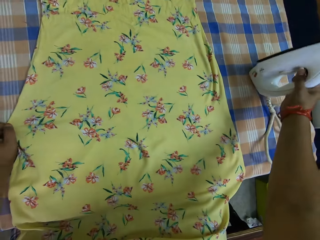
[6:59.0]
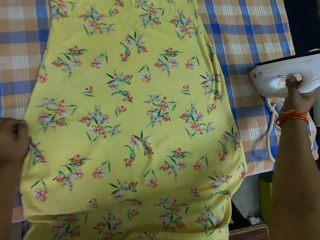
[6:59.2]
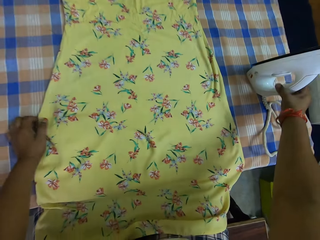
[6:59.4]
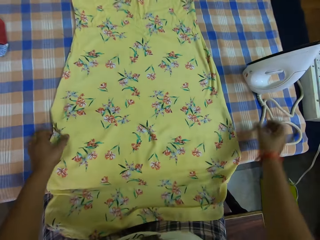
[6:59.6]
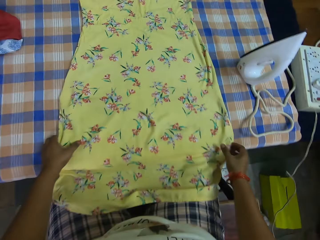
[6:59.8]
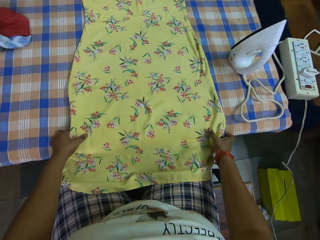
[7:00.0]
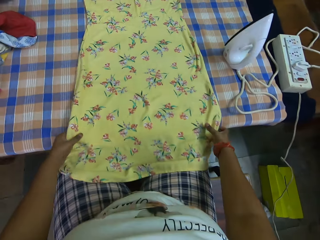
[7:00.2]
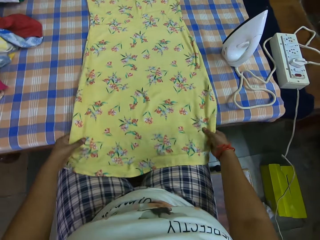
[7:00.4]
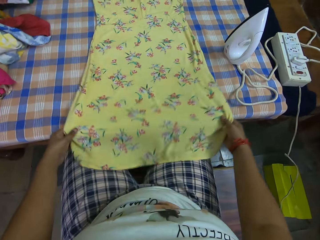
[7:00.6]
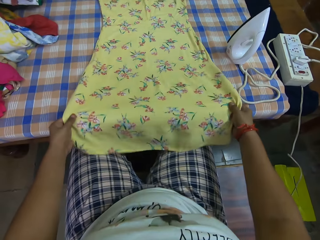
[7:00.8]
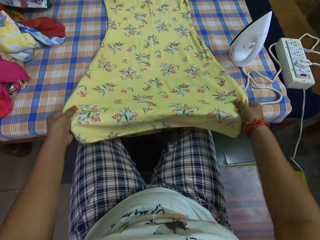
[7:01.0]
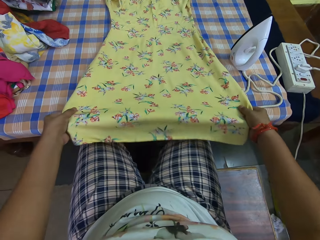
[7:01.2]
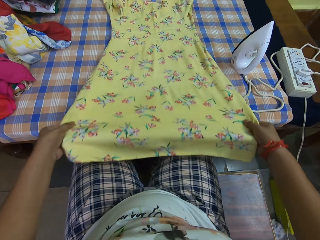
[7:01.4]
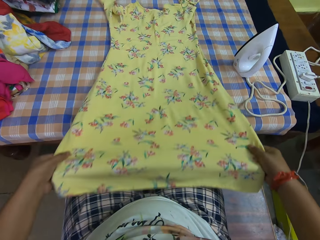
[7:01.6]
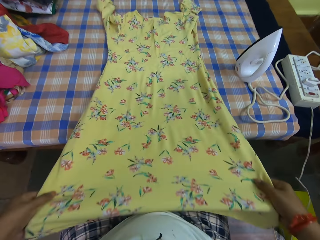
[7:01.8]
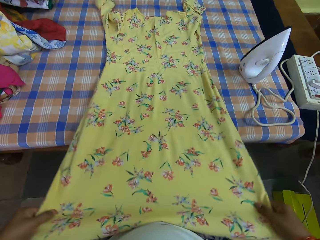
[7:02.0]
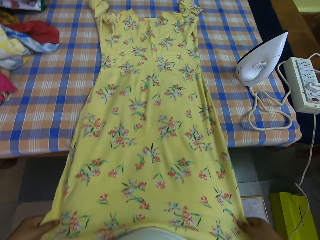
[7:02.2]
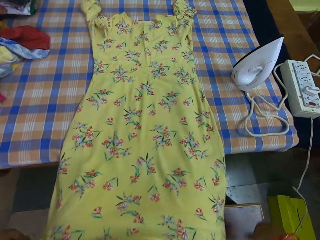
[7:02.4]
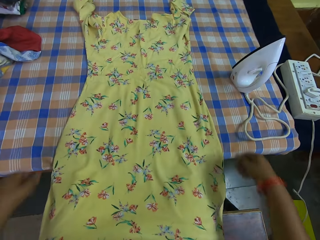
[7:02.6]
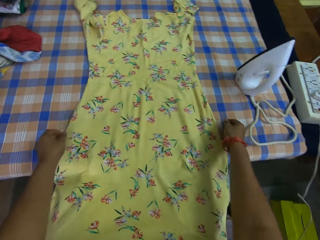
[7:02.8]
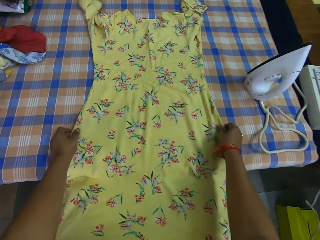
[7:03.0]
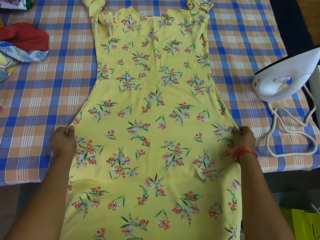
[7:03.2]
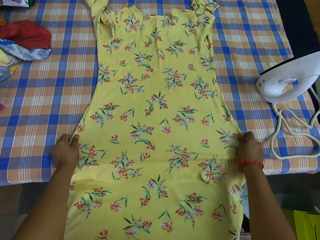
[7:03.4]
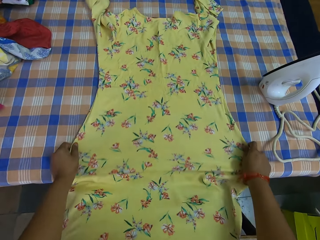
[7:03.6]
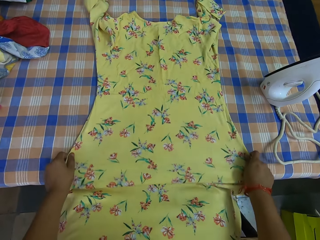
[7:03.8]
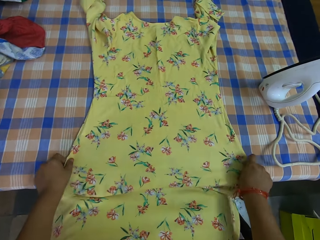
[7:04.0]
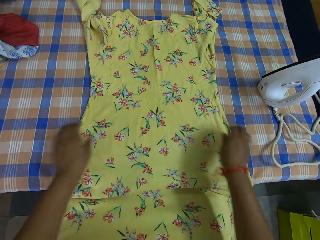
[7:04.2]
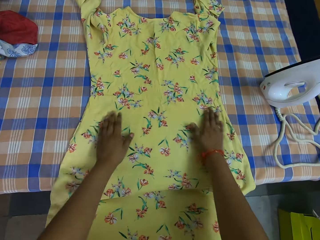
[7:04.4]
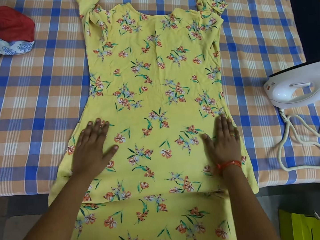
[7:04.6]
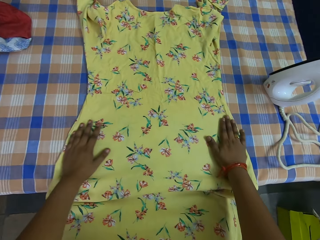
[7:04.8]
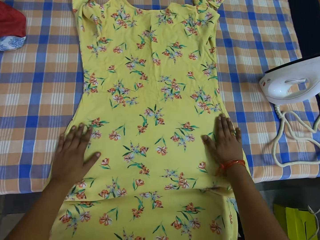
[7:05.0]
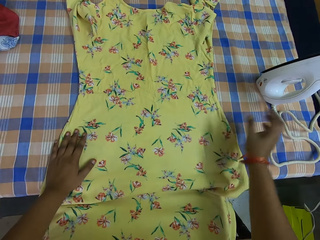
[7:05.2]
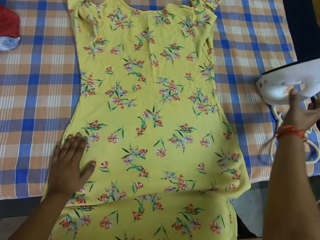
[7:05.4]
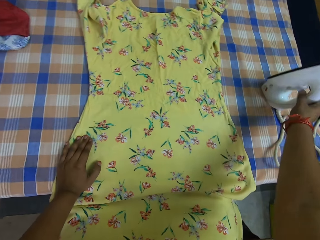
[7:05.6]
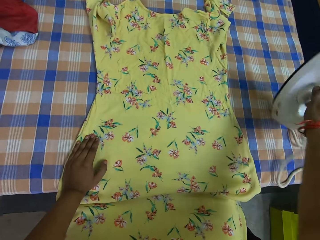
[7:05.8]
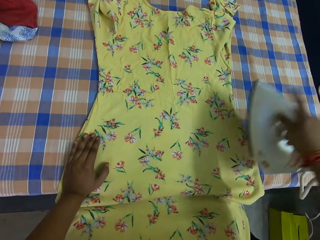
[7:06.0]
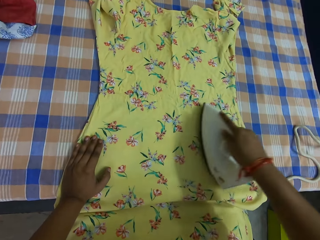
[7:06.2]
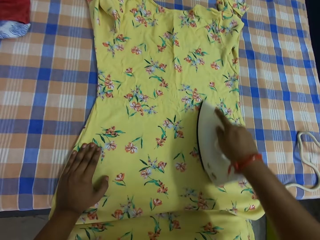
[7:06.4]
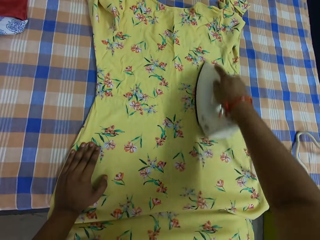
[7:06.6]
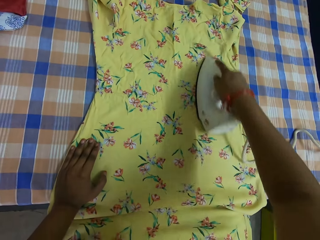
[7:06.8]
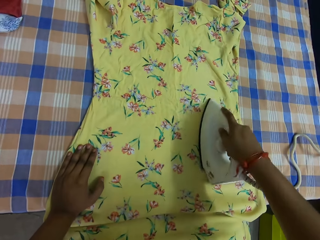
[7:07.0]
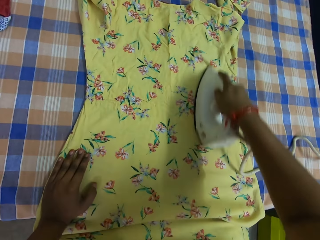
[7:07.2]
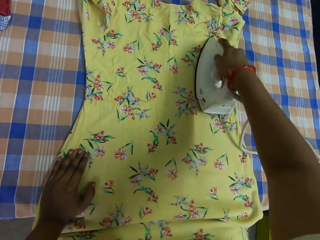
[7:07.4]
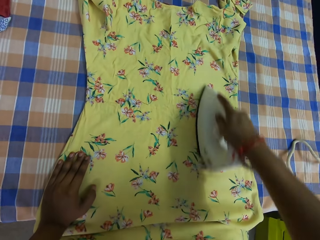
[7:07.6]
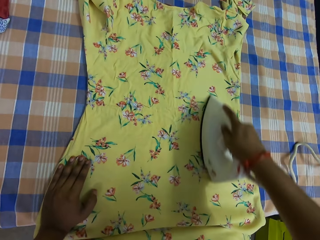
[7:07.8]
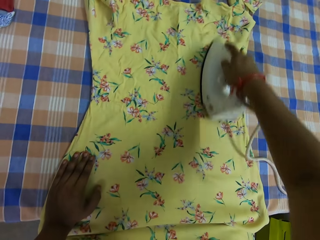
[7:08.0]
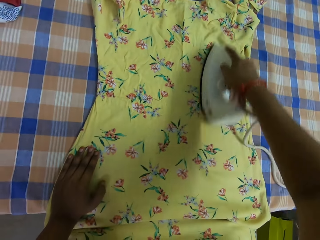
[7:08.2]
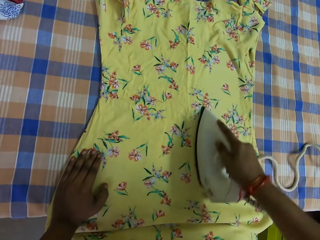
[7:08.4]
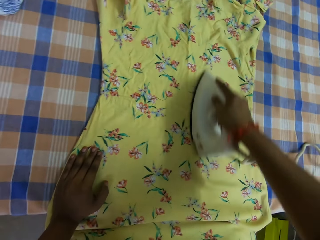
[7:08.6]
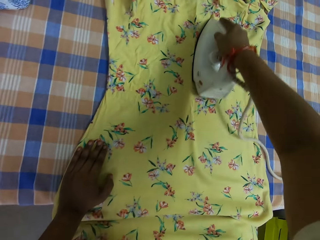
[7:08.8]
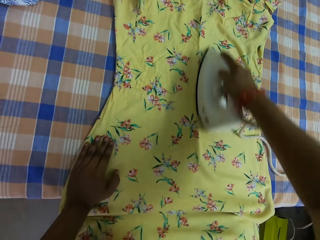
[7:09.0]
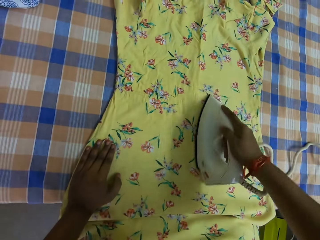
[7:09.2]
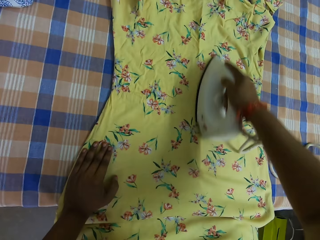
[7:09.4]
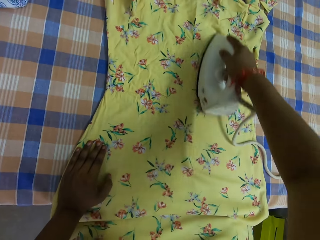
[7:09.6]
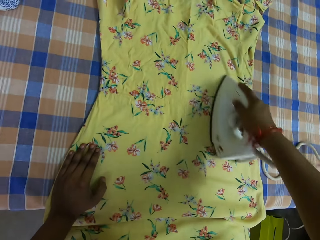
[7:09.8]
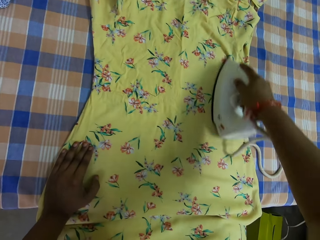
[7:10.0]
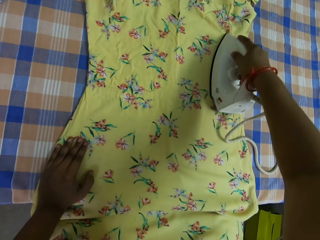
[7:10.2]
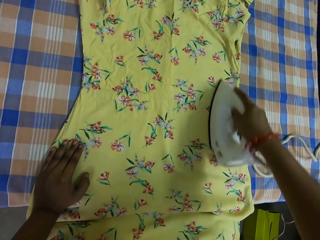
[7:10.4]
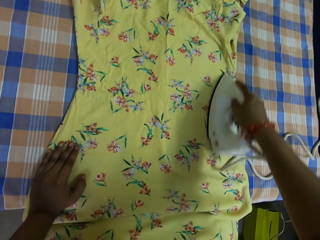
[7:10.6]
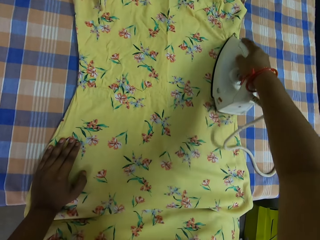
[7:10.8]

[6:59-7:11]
The camera wearer drops the pressing iron on the table with her right hand. She adjusts the dress on the table with both hands. She pulls the cloth. She straightens the cloth. She takes the pressing iron from the table with her right hand. She irons the dress on the table with the pressing iron in her right hand.

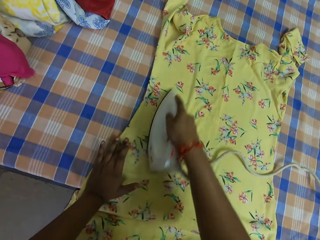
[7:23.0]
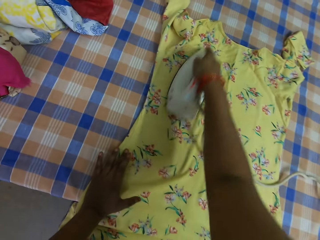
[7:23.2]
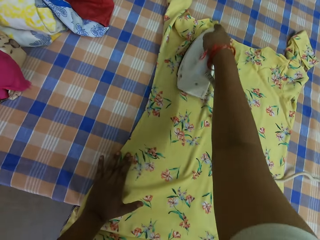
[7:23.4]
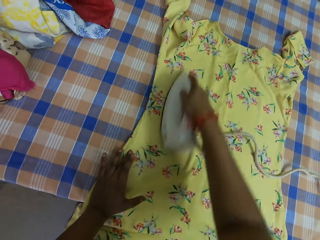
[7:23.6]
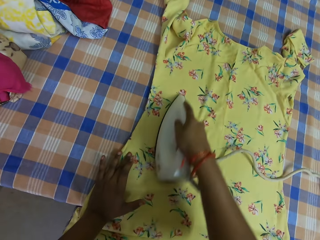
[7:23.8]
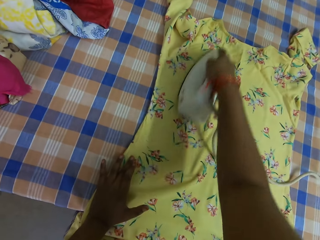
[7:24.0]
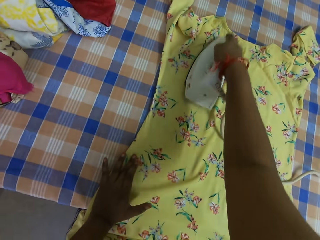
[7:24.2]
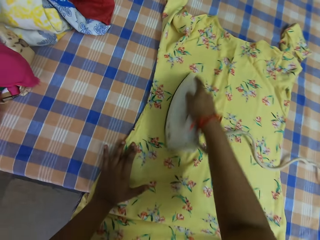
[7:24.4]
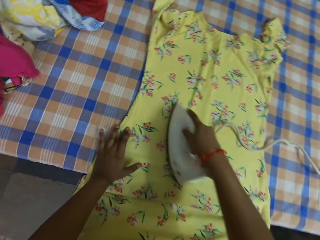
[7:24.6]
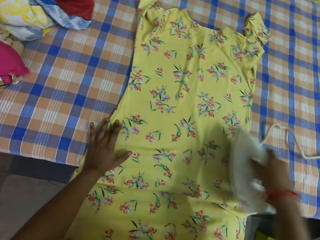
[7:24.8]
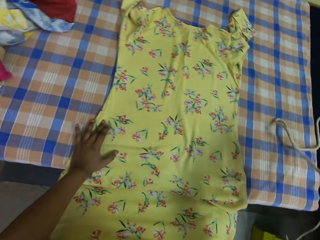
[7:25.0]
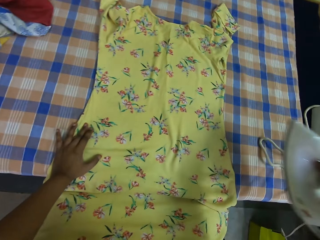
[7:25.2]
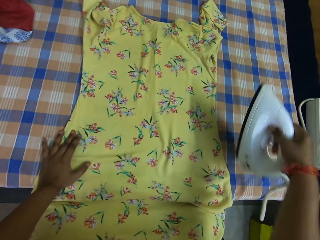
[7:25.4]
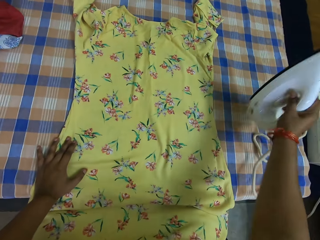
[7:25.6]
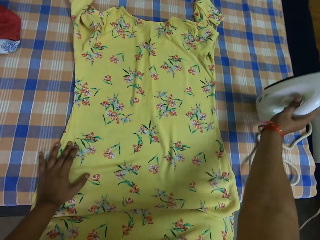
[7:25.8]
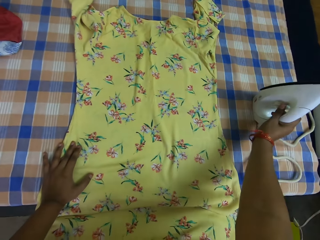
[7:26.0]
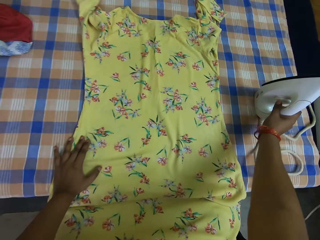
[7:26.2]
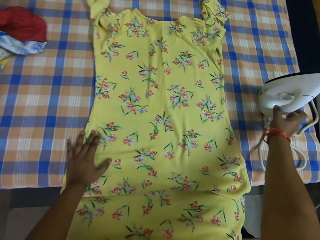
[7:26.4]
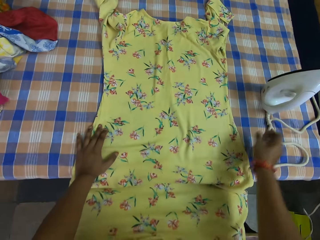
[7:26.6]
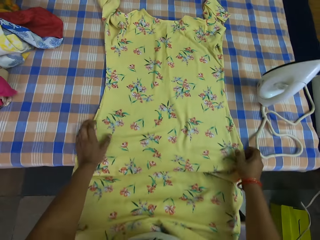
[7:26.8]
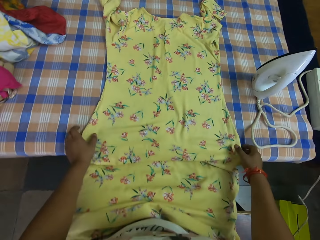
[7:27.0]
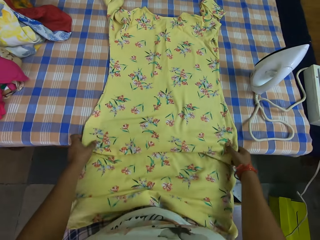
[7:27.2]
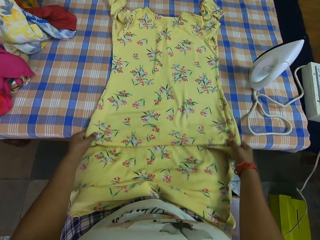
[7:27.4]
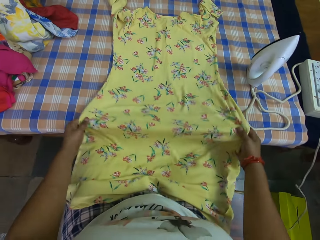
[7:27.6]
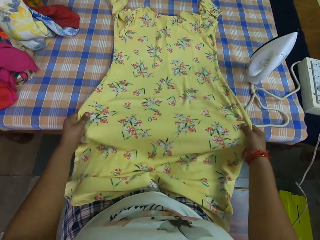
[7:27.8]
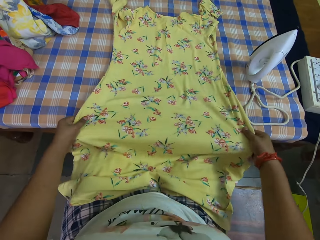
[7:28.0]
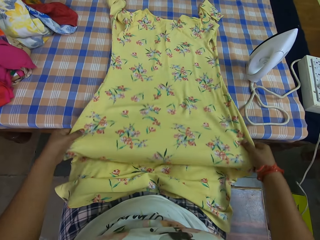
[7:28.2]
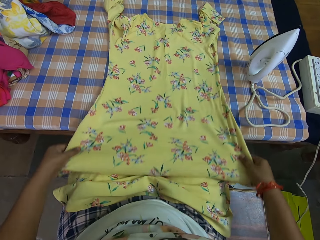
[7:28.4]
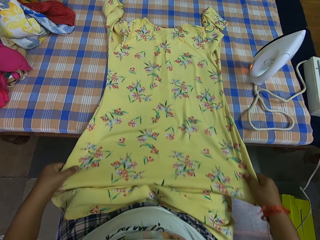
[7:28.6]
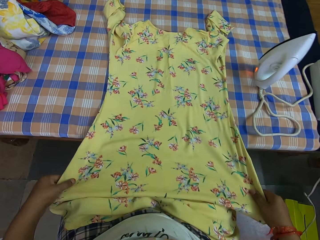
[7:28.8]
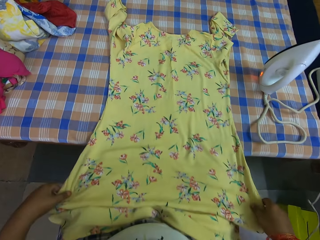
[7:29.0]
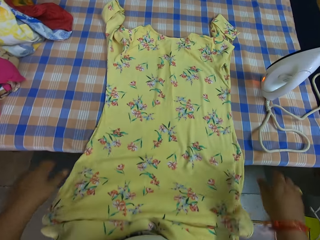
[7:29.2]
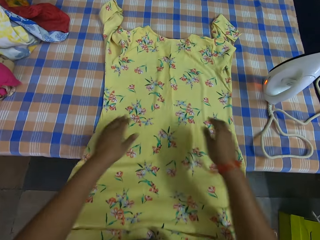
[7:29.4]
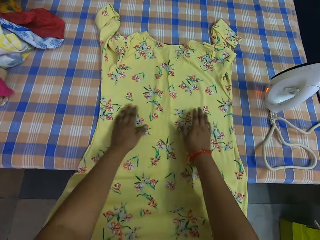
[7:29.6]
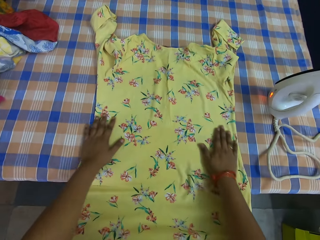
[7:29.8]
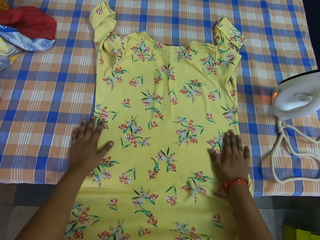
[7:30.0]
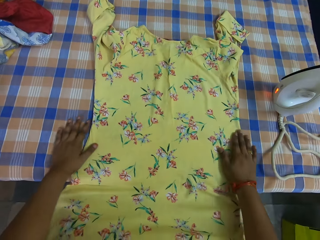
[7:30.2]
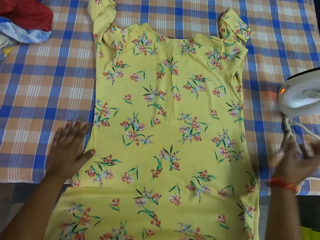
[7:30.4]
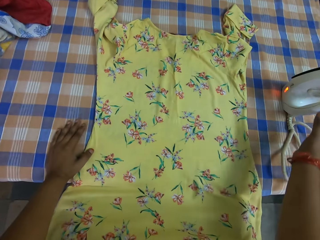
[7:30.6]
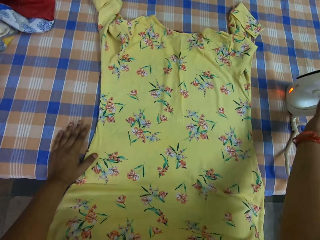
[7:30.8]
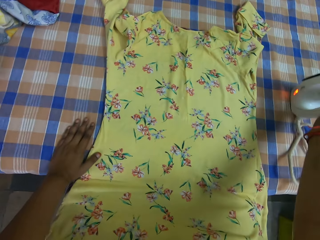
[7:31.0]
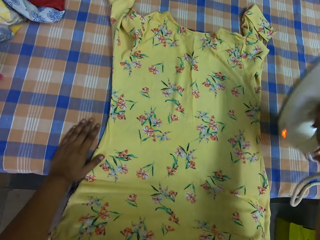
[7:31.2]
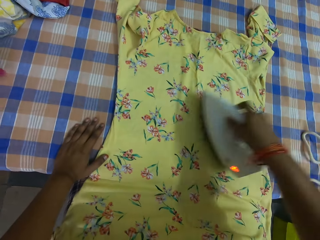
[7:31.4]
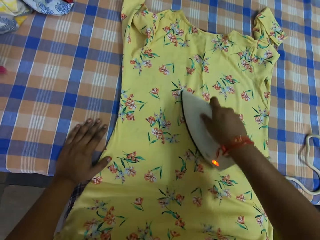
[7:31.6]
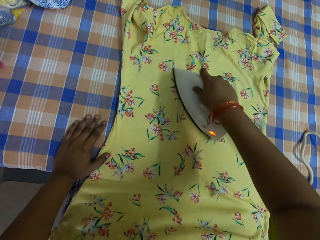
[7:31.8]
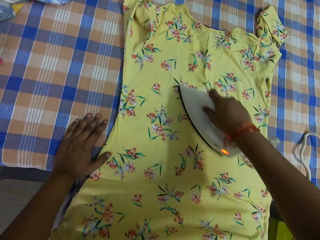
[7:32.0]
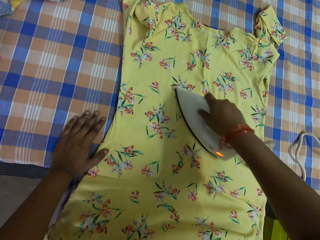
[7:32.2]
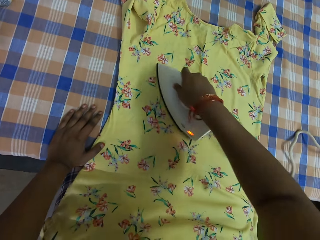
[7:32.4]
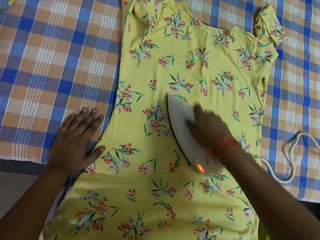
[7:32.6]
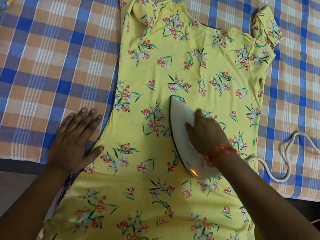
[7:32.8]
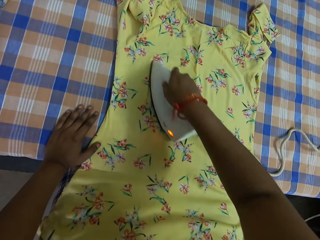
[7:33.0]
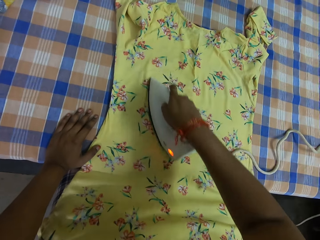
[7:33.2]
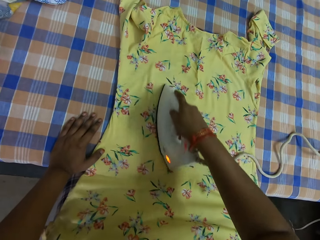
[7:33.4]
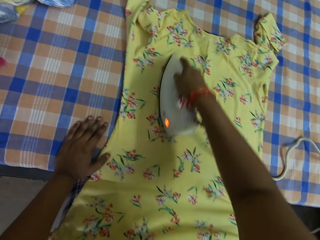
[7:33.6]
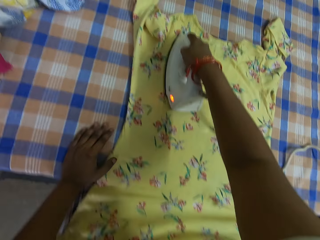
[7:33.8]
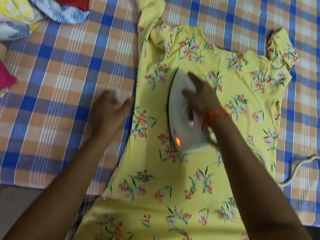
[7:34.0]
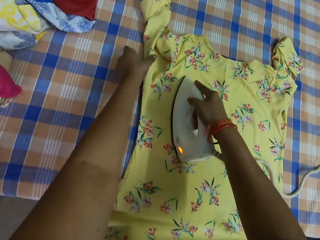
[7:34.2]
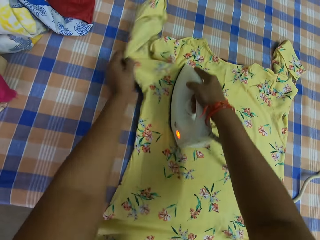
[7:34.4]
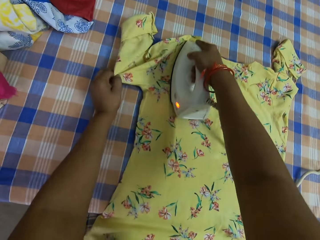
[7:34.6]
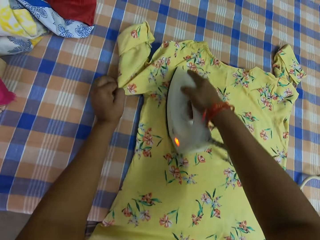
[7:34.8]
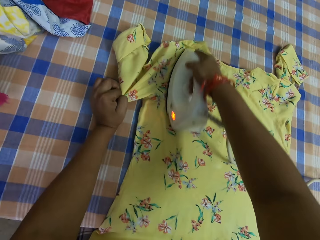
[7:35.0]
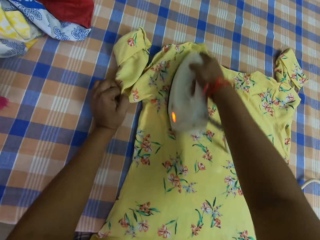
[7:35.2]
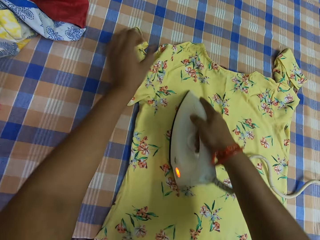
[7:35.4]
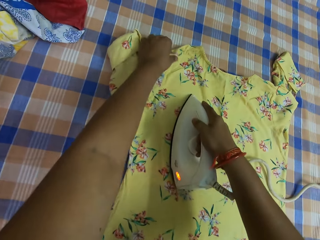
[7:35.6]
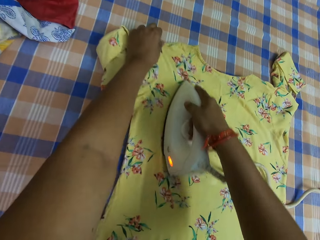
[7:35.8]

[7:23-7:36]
The camera wearer drops the pressing iron on the ironing table with her right hand. She adjusts the dress on the table with both hands. She holds the dress. She takes the pressing iron from the table with her right hand. She irons the dress on the table with the pressing iron in her right hand. She adjusts the dress on the table with her left hand.
